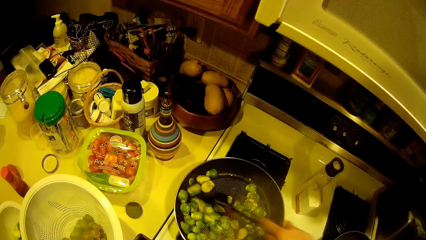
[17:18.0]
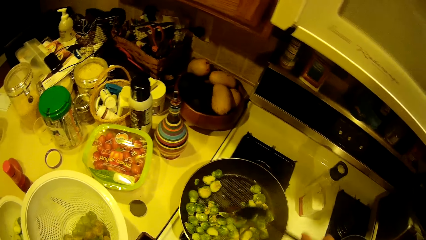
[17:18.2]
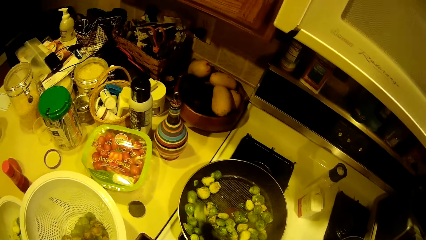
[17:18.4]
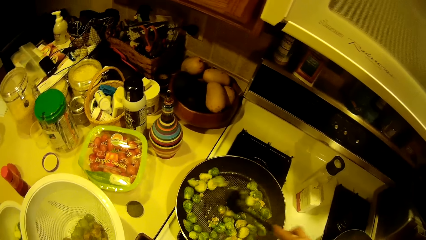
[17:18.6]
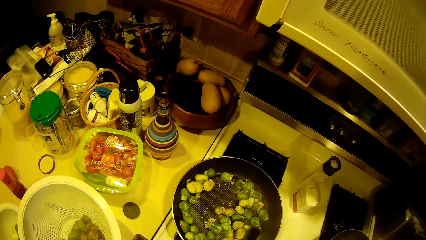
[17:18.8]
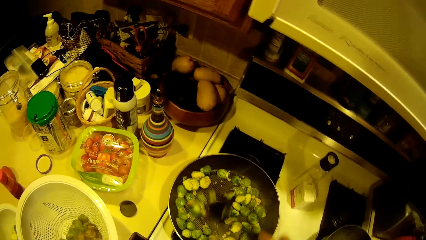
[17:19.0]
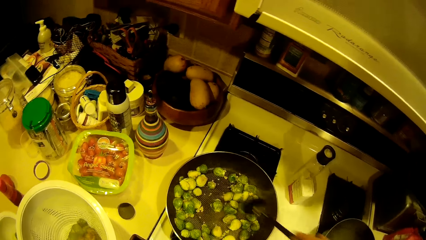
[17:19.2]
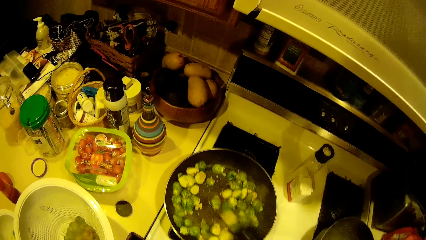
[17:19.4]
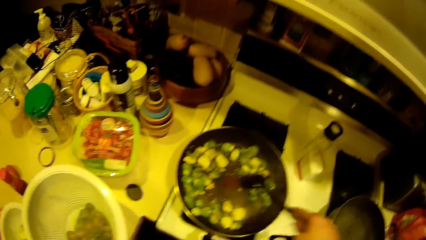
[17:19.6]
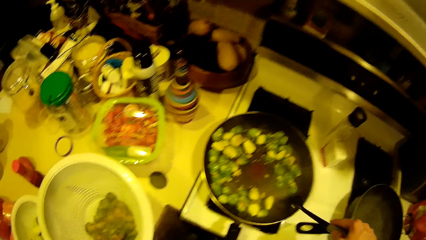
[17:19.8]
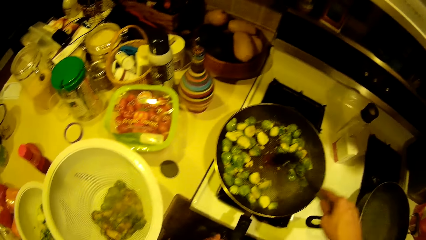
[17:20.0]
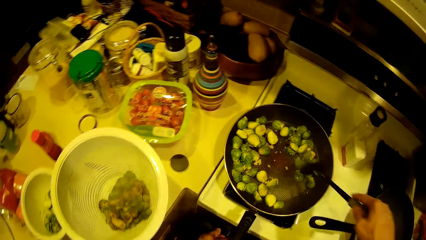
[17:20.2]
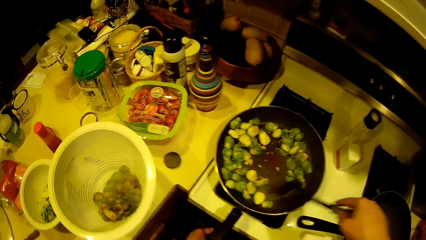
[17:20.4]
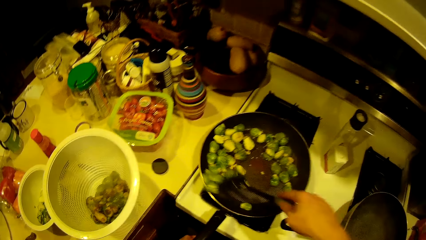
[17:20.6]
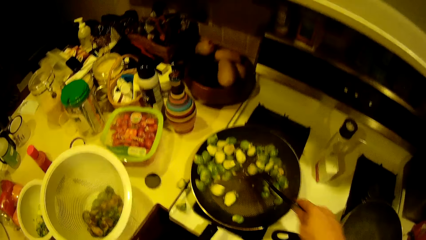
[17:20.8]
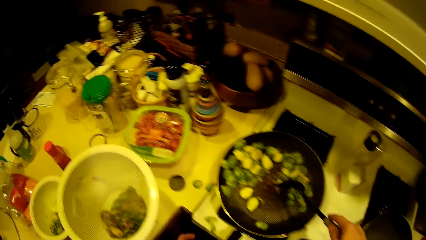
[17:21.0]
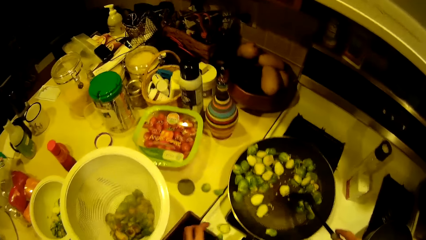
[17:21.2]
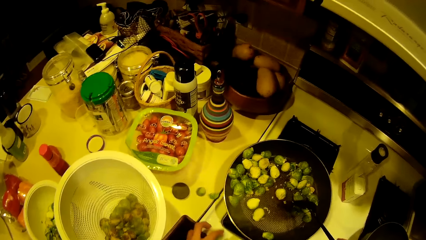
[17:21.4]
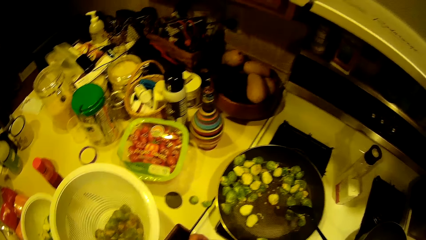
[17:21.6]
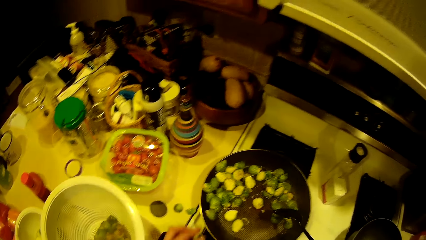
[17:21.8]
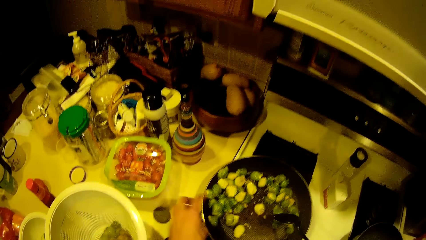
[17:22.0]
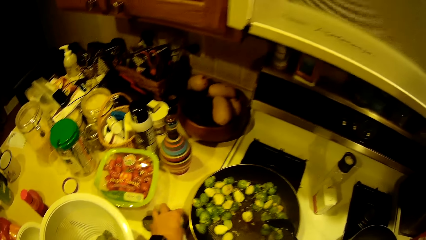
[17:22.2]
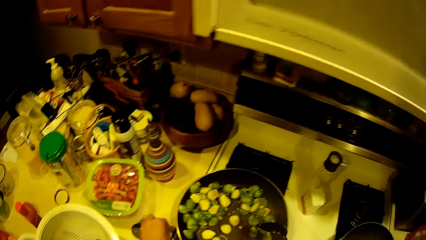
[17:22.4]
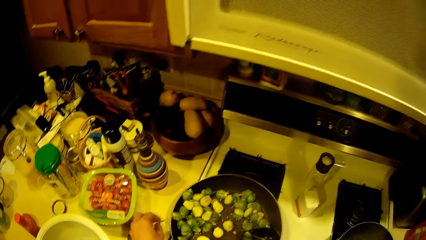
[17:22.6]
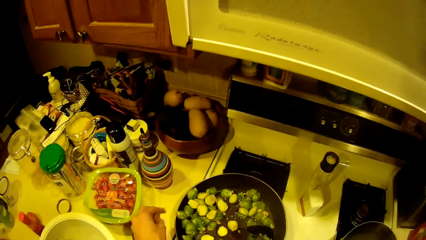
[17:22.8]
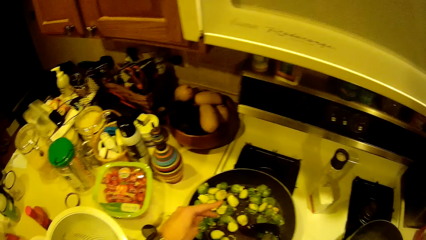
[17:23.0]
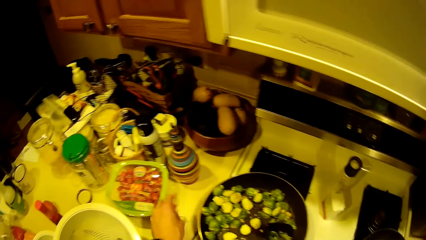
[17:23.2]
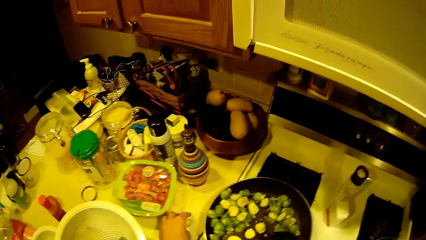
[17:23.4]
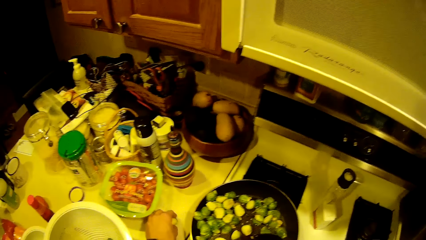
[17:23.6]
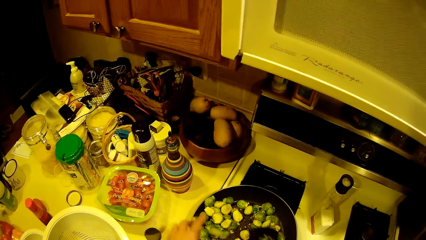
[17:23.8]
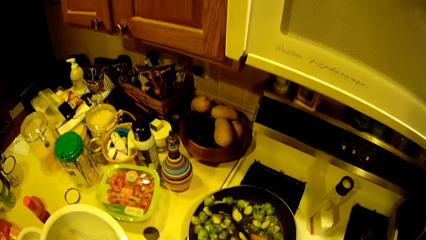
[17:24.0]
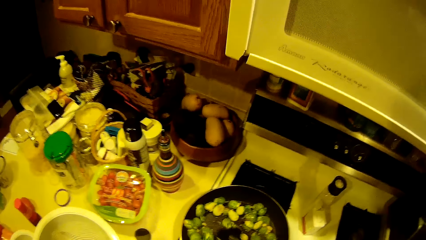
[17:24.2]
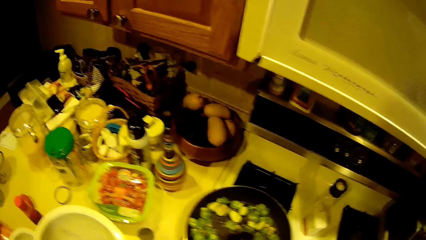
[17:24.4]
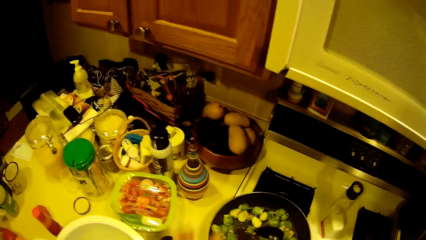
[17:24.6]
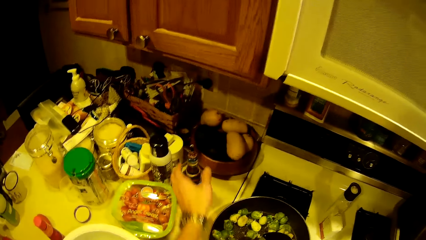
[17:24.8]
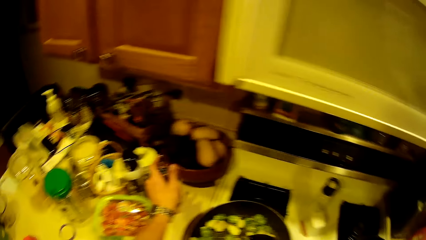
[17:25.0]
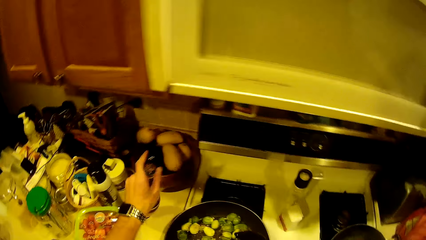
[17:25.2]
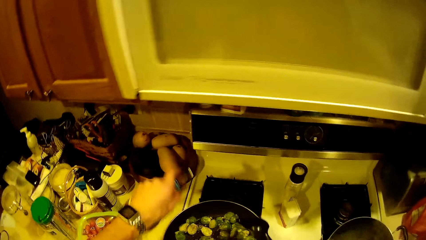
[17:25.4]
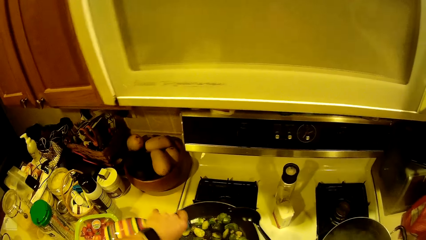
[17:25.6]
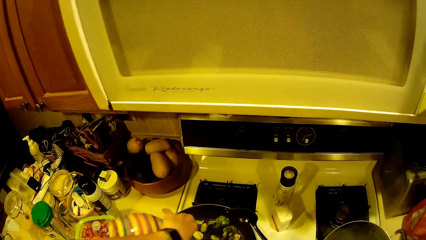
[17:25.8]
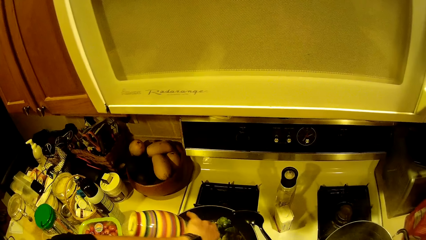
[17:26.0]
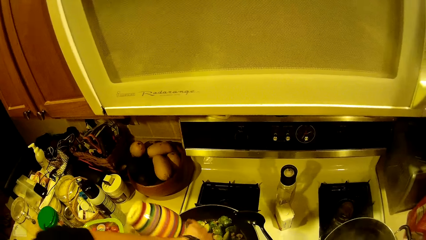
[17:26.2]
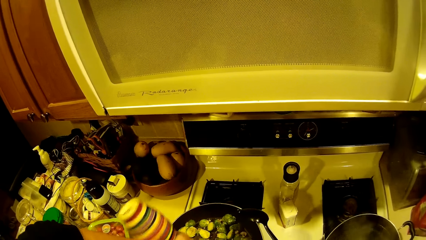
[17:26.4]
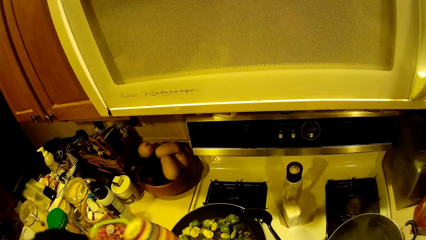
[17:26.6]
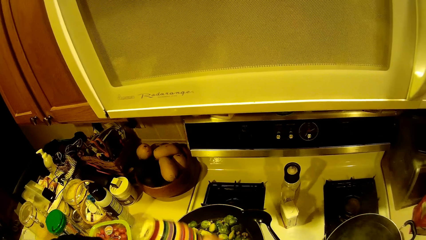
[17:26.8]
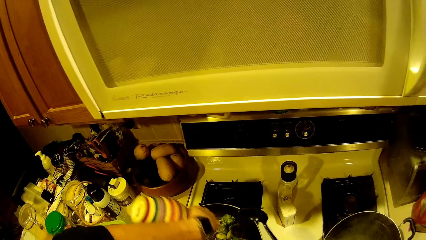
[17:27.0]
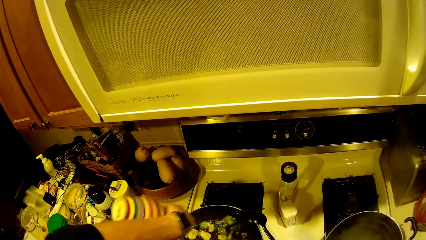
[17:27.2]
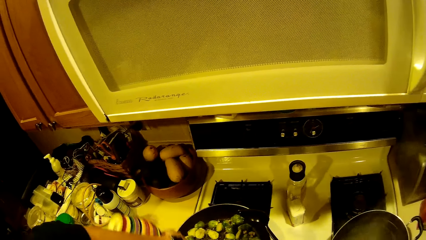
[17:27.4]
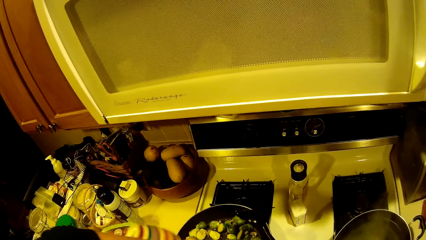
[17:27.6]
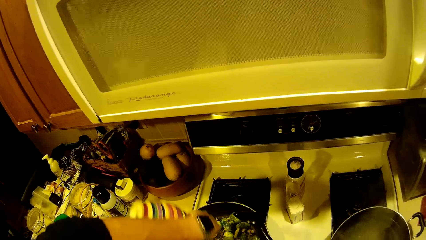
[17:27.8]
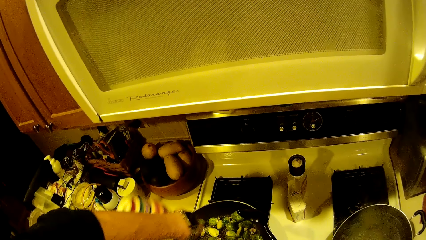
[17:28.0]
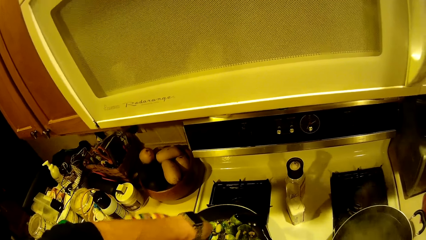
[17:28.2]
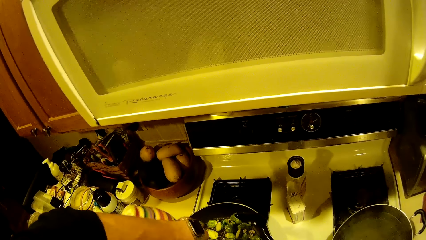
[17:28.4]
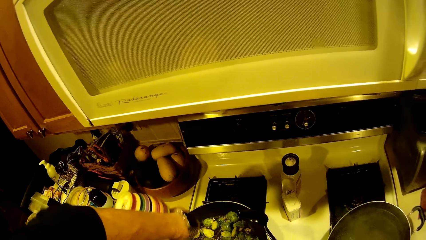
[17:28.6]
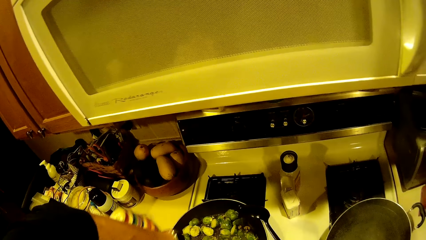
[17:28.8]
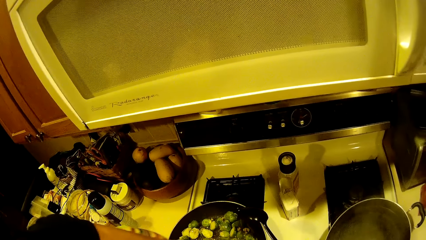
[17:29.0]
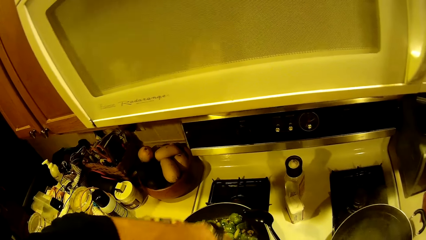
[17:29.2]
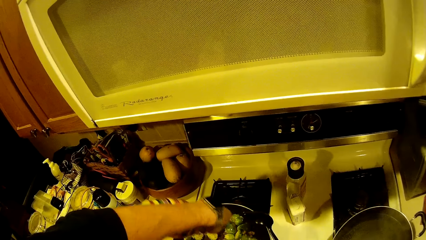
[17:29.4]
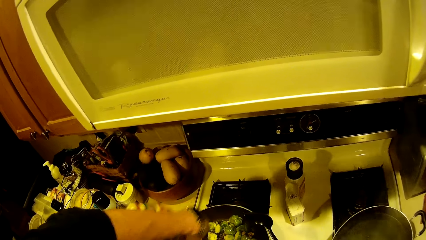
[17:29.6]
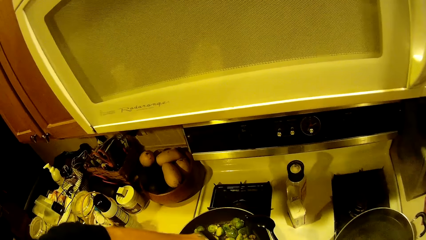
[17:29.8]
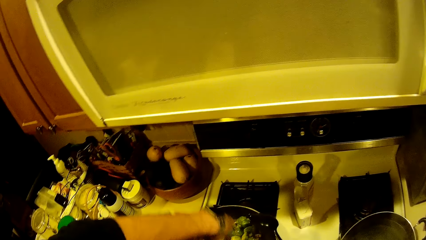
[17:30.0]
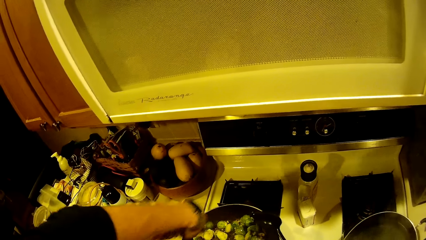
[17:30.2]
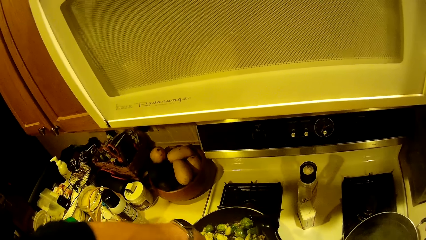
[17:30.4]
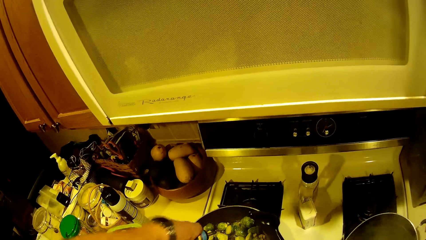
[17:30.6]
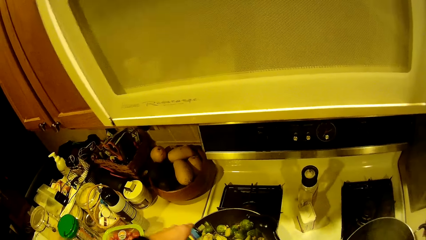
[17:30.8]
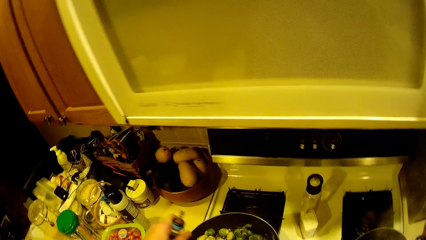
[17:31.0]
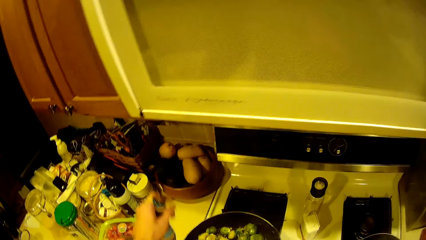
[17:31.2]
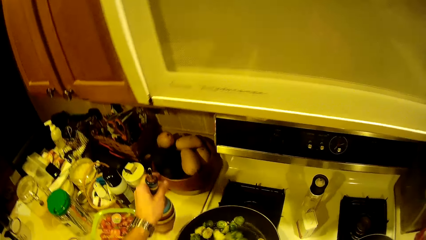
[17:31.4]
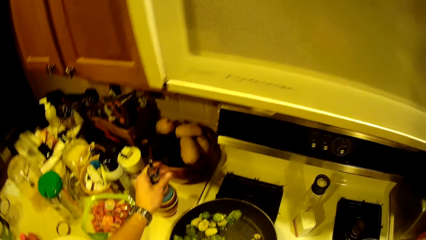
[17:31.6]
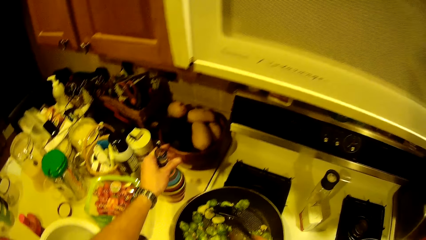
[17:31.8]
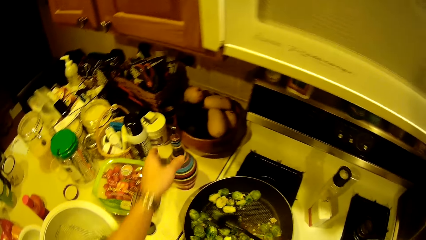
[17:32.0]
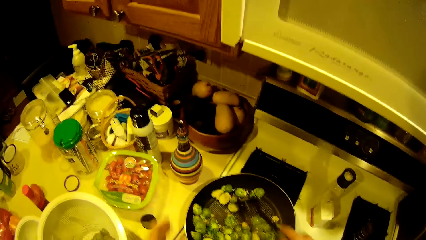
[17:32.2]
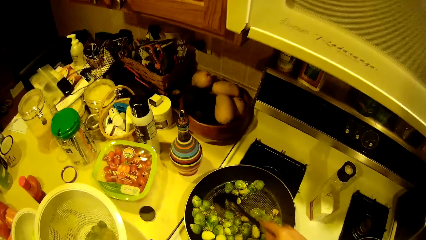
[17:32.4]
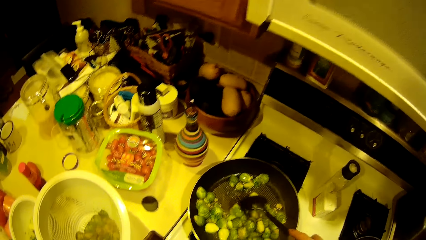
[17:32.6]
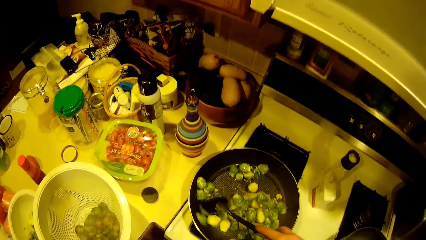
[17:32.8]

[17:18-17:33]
A person puts food on the pan from the table. The camera wearer takes a garden egg from the worktop with the left hand. The person stirs food on the pan. The camera wearer takes the bottle from the worktop with the left hand. The person picks up the oil bottle from the table. The camera wearer pours liquid from the bottle into the fry pan. The person applies oil on the pan. The camera wearer drops the bottle on the worktop and stirs the garden egg in the fry pan with the spoon. The person drops the oil bottle on the table.
